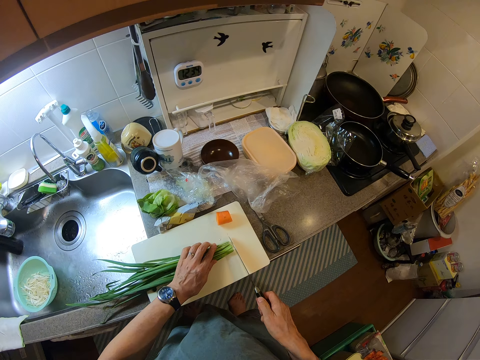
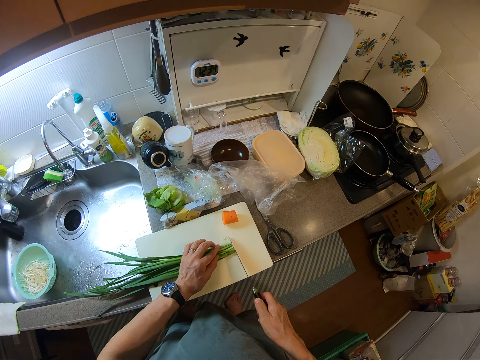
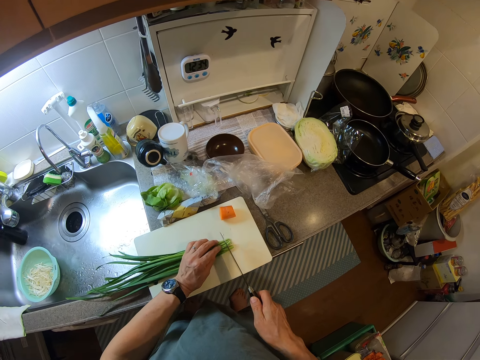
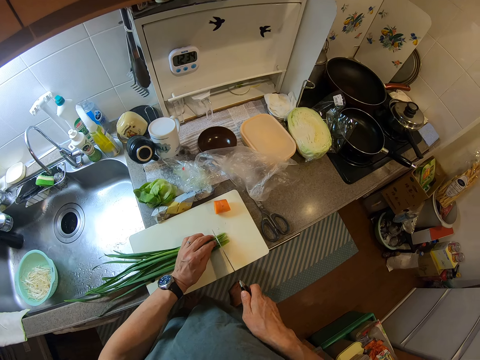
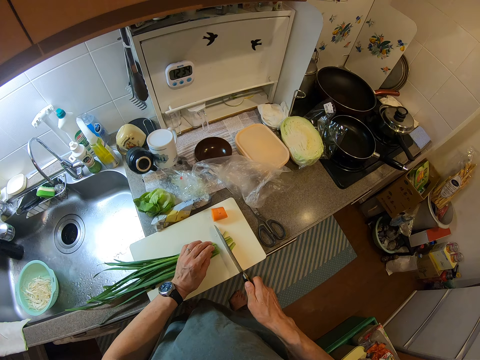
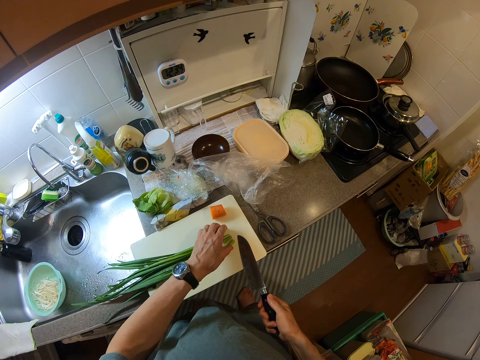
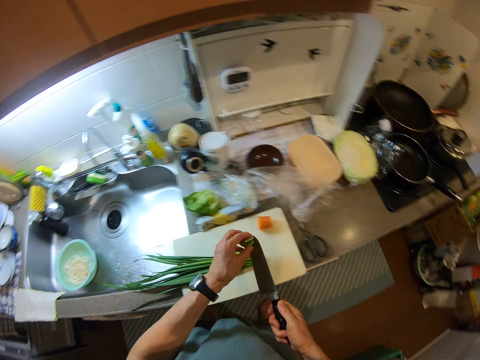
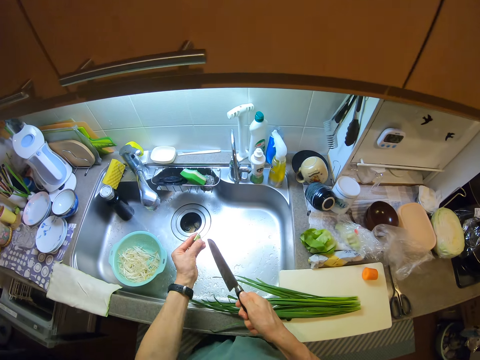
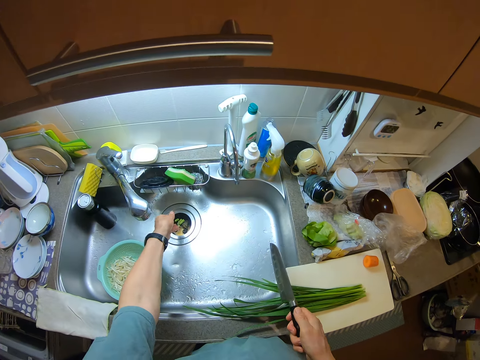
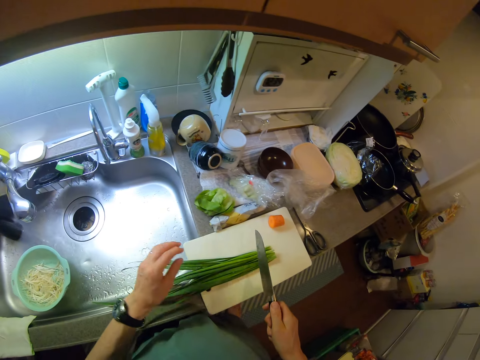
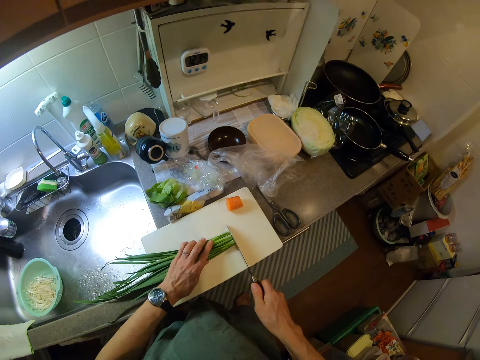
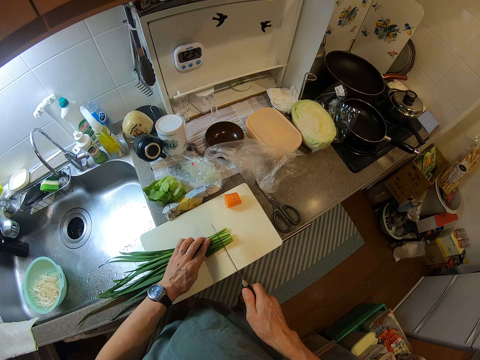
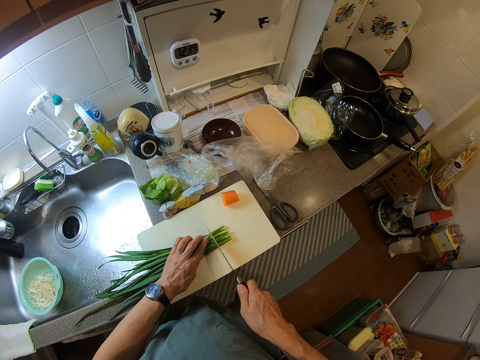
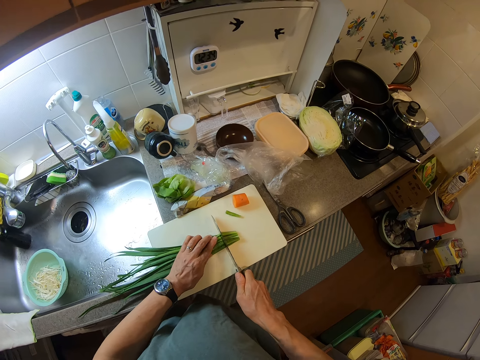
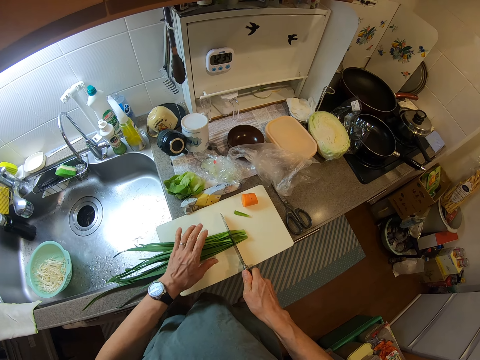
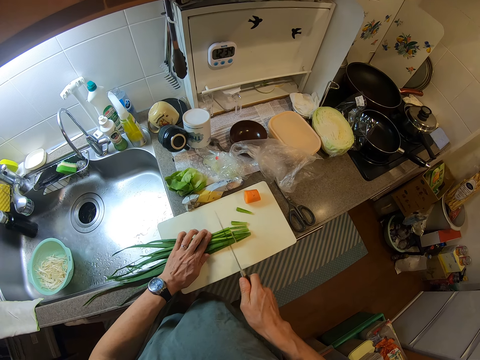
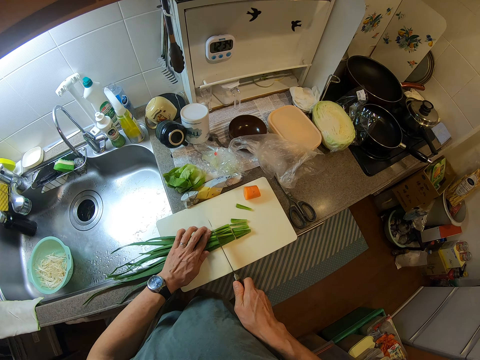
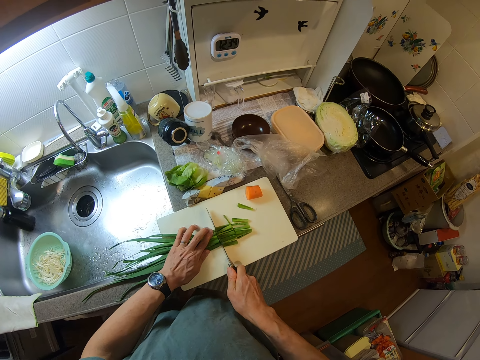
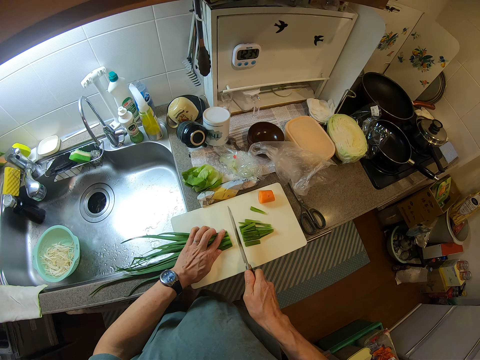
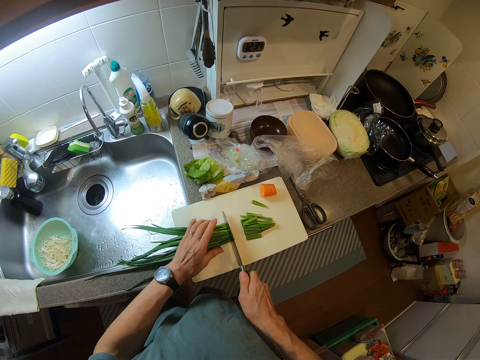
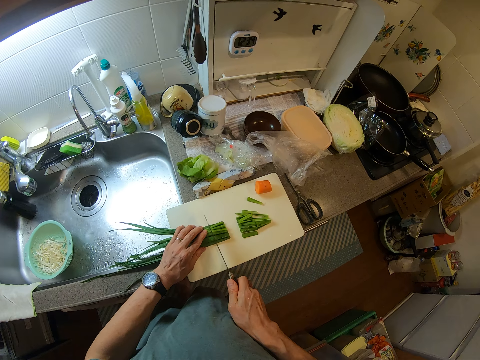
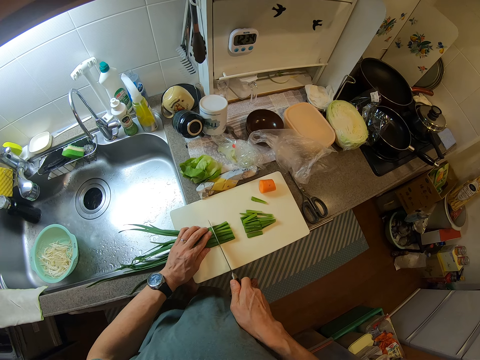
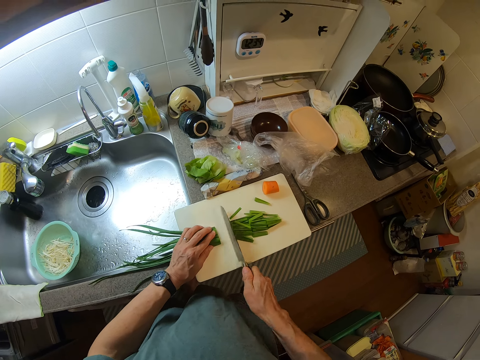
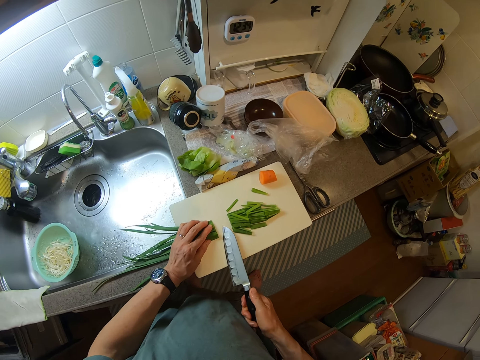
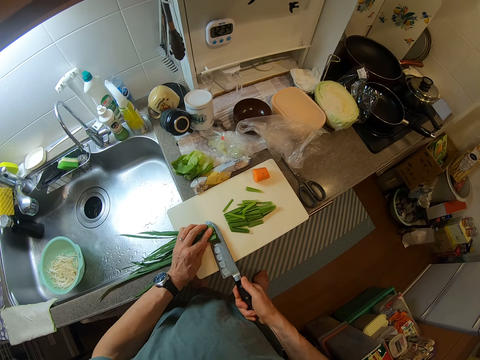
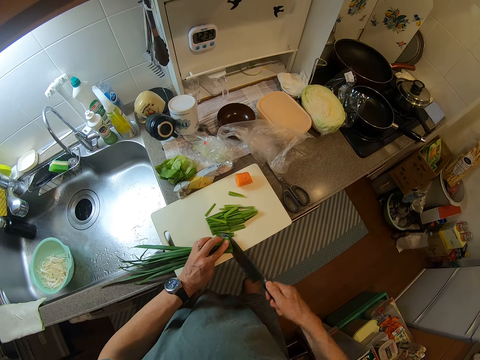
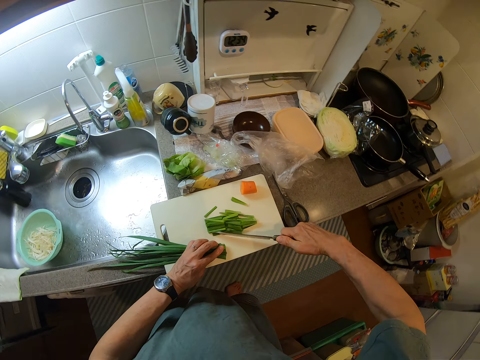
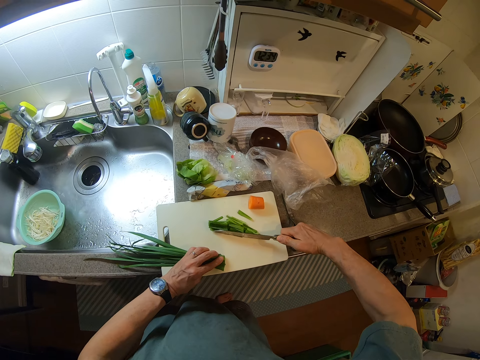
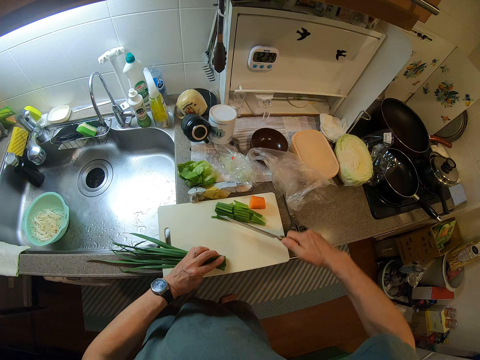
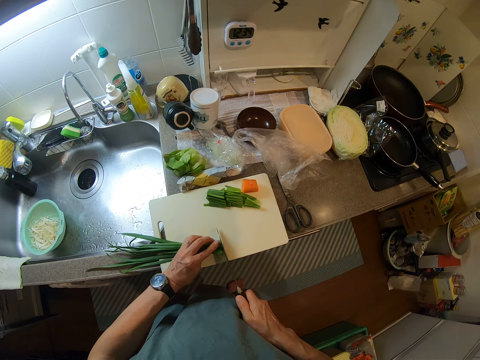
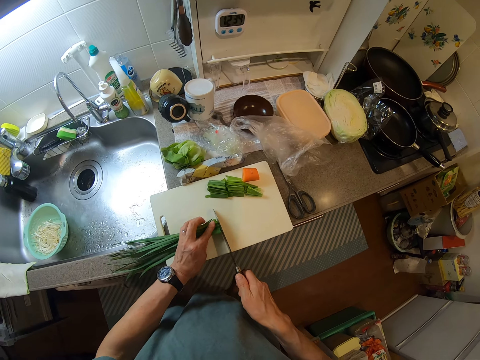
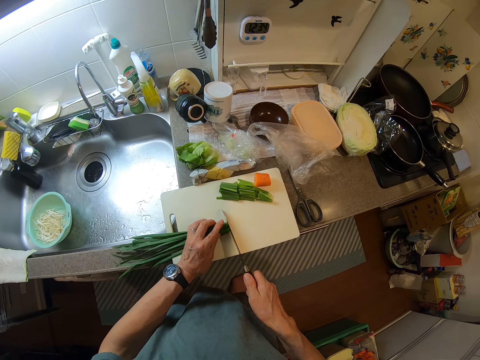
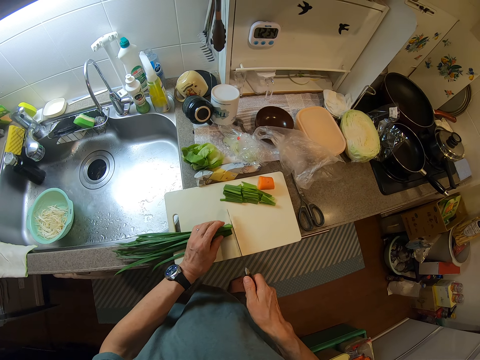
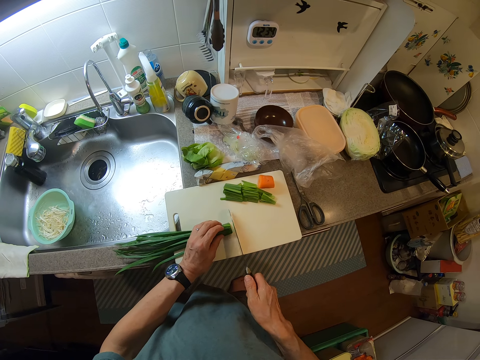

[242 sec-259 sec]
The camera wearer puts the onion in the sink. She cuts the spring onions on the chopping board with the knife. She throws the white part of the spring onions into the kitchen sink with her left hand. She continues cutting the spring onions. She cuts the onion. She cuts the onion again. She puts the onion aside. She cuts the onion.

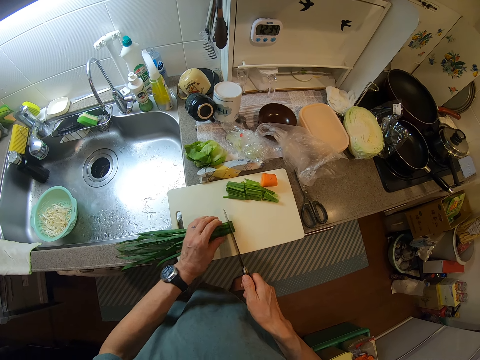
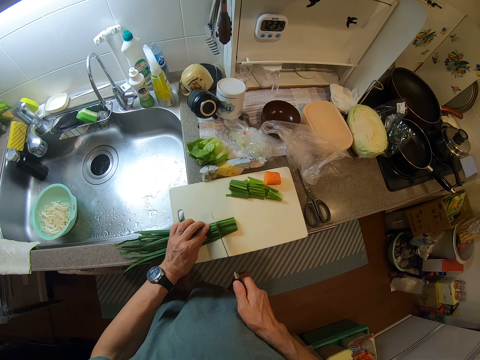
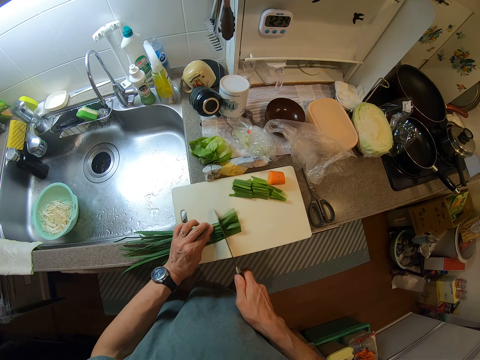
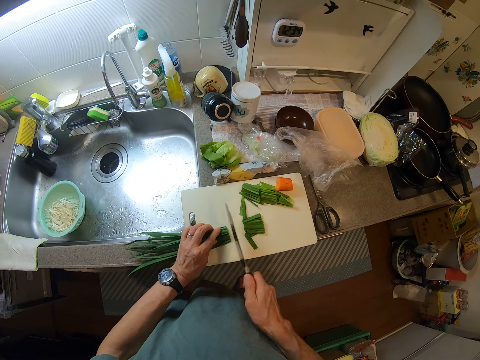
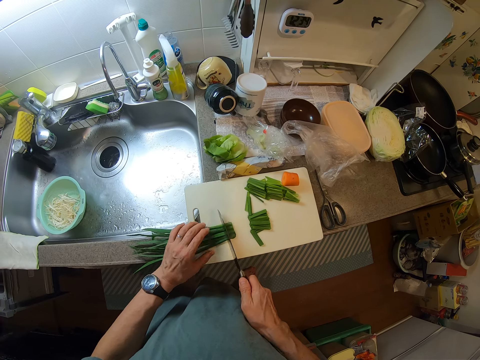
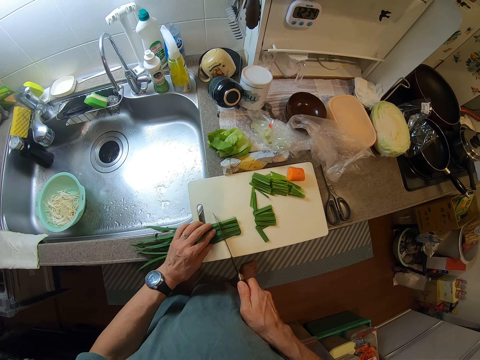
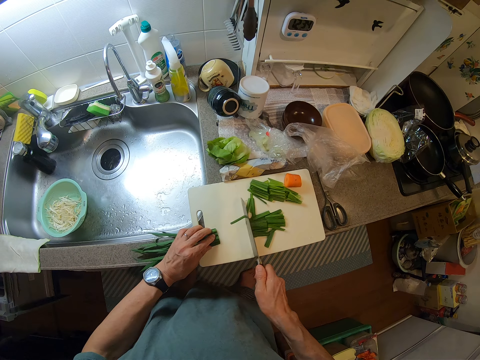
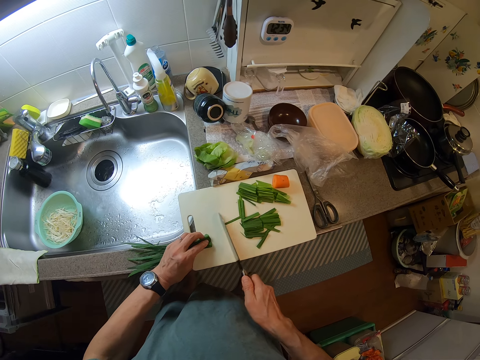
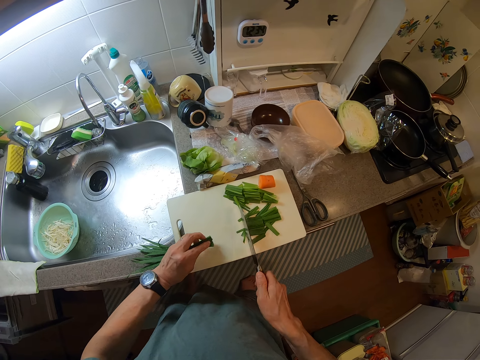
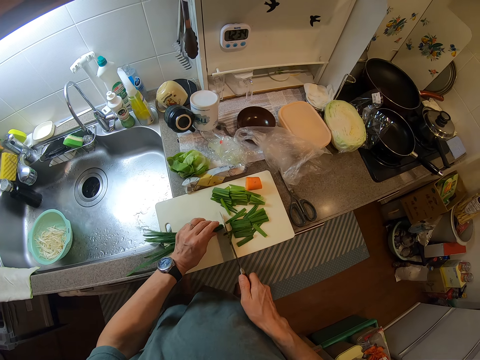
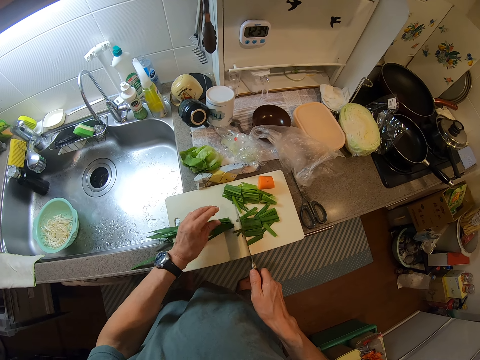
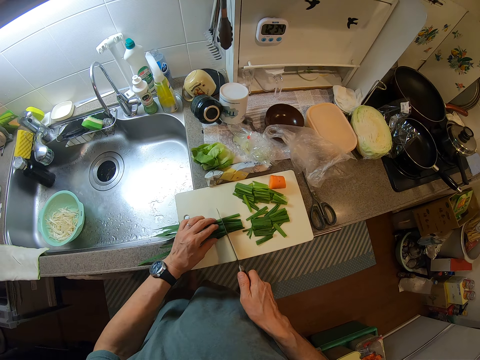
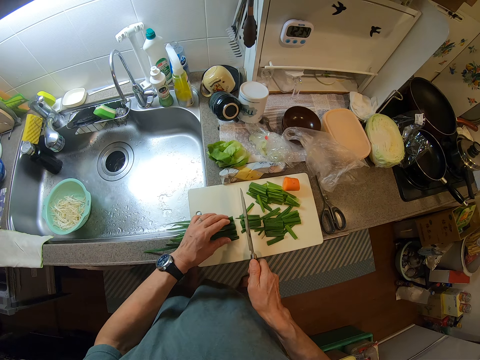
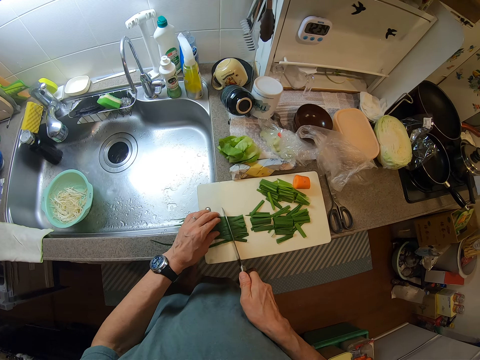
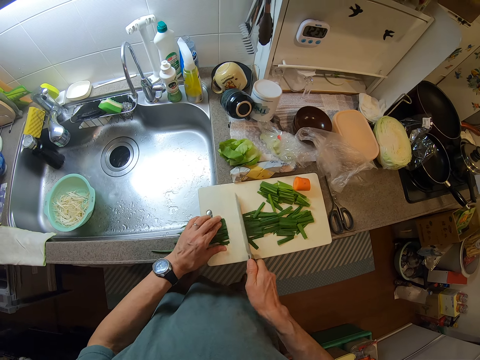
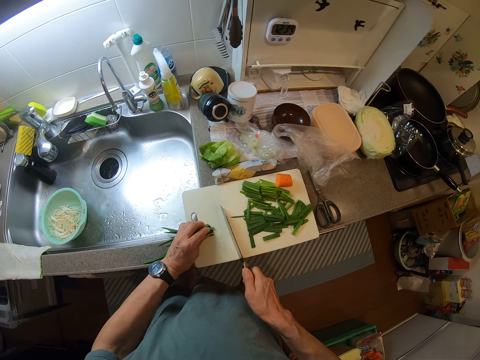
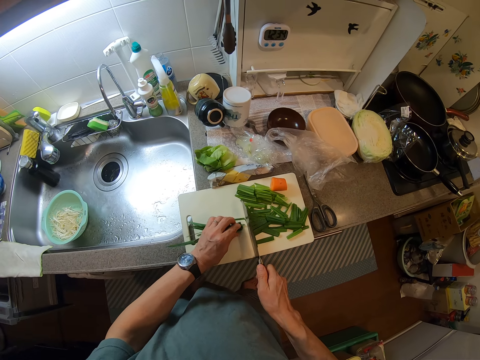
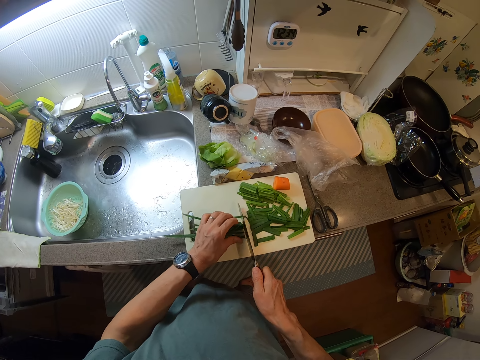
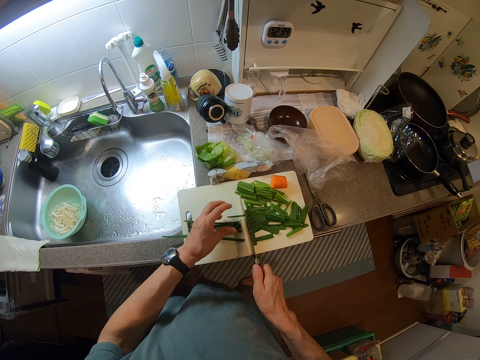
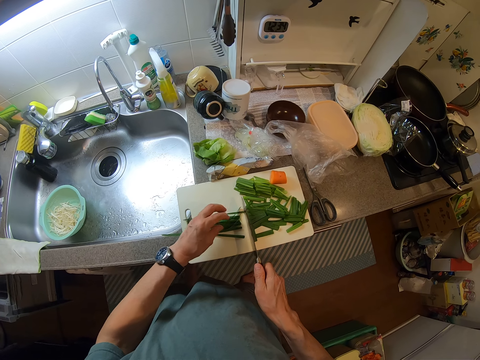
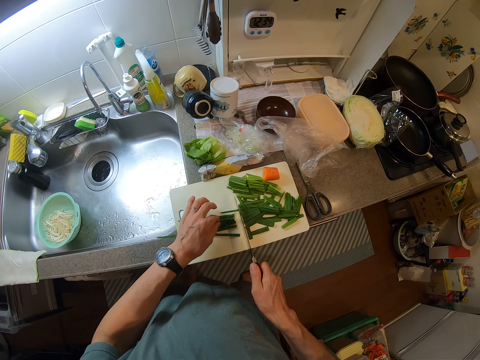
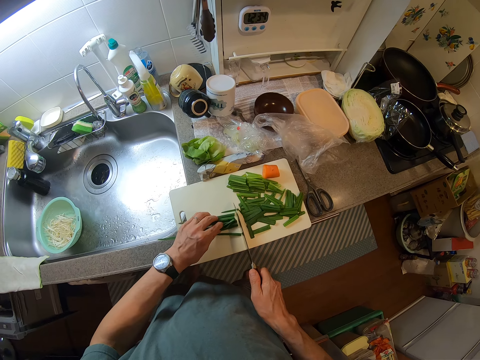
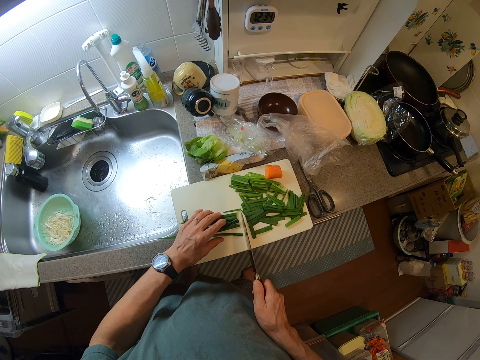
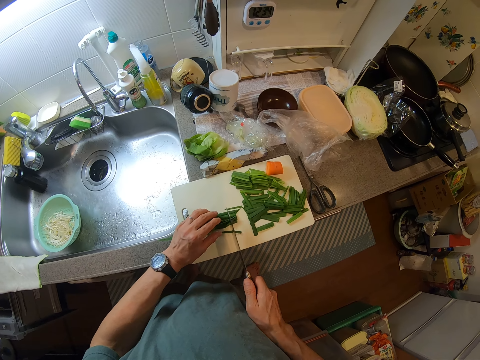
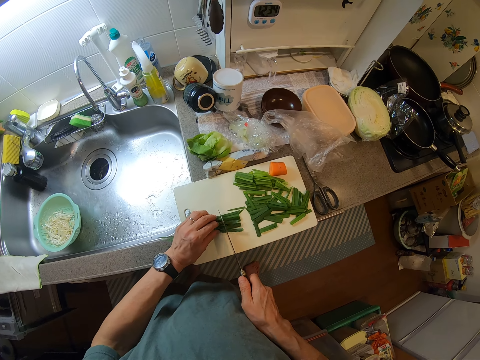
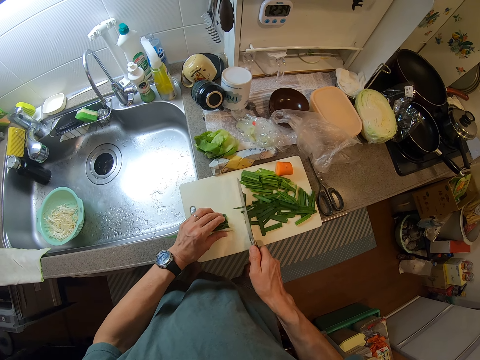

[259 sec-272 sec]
The camera wearer cuts the onion repeatedly.
